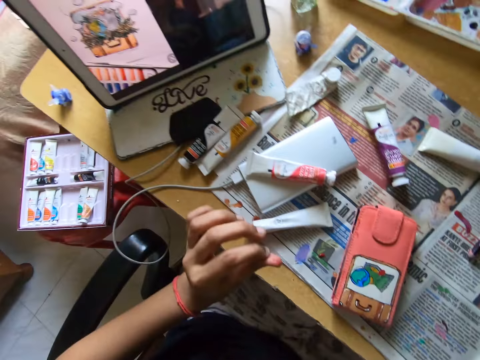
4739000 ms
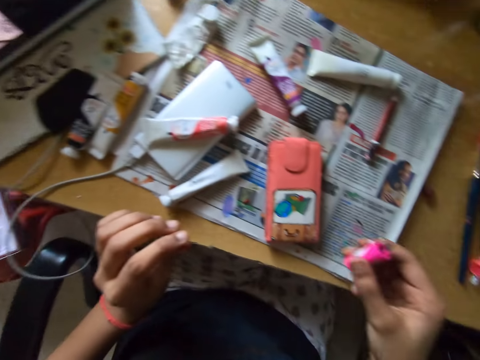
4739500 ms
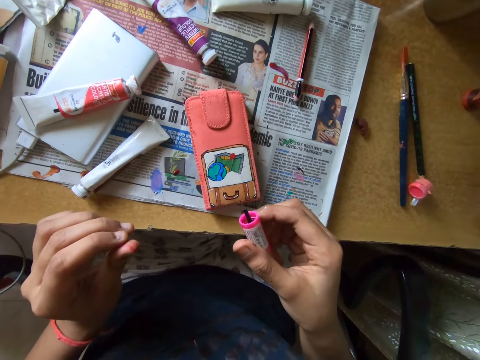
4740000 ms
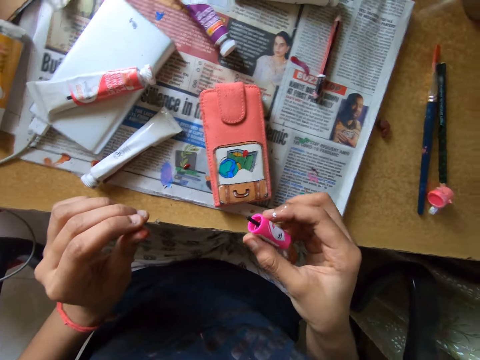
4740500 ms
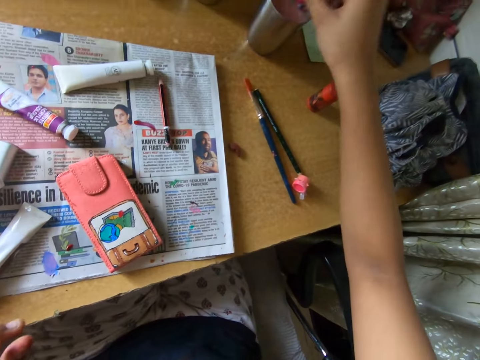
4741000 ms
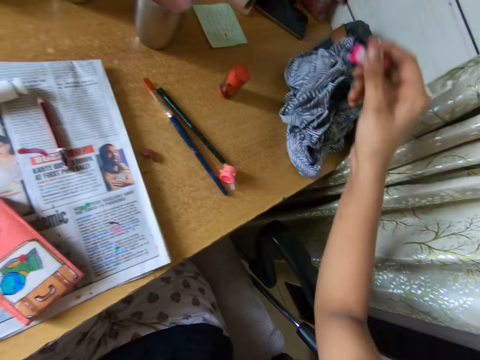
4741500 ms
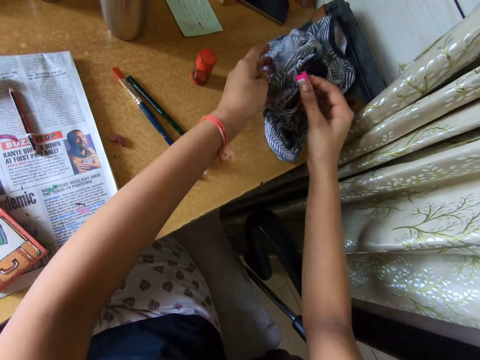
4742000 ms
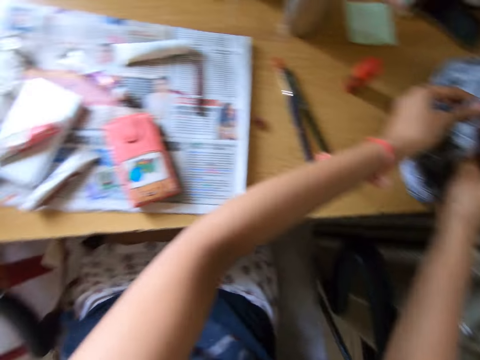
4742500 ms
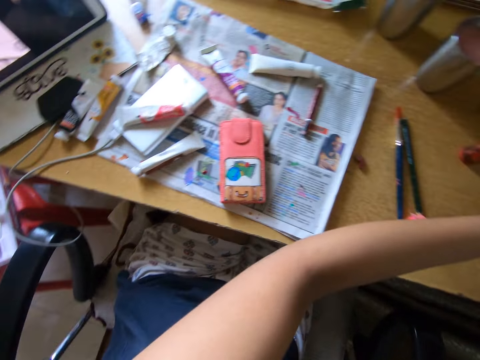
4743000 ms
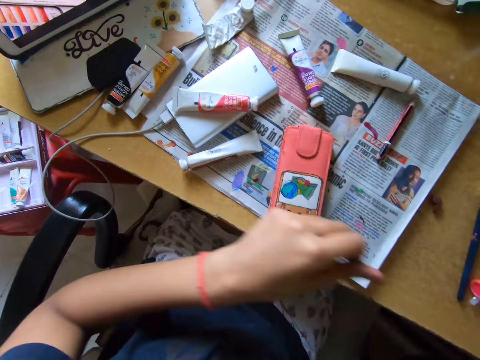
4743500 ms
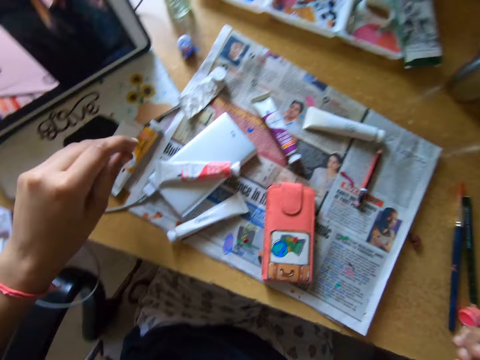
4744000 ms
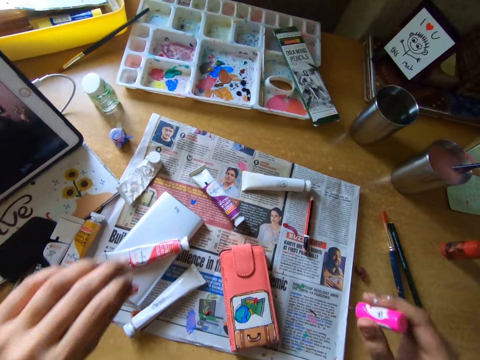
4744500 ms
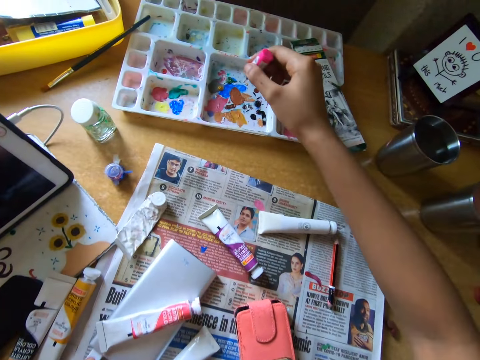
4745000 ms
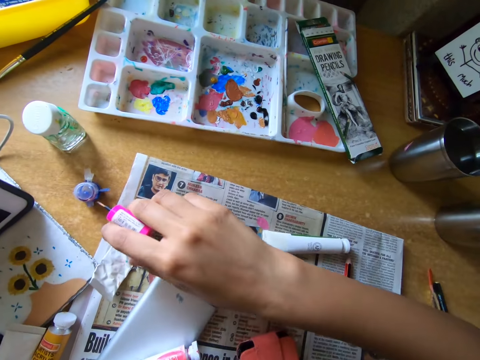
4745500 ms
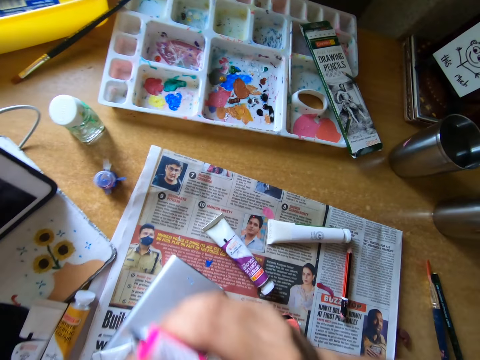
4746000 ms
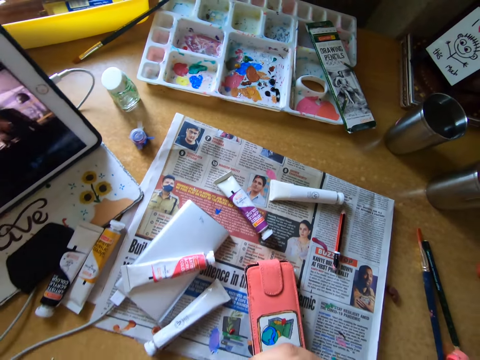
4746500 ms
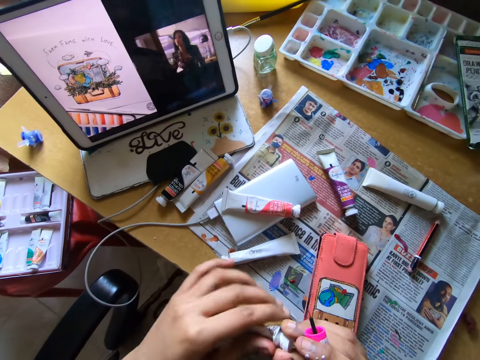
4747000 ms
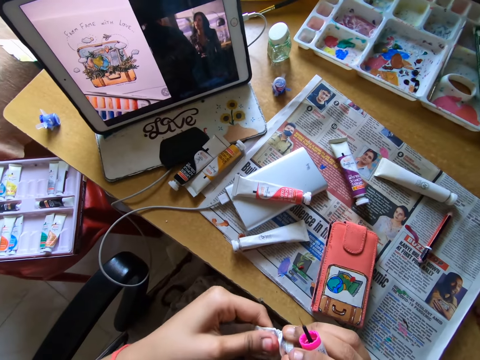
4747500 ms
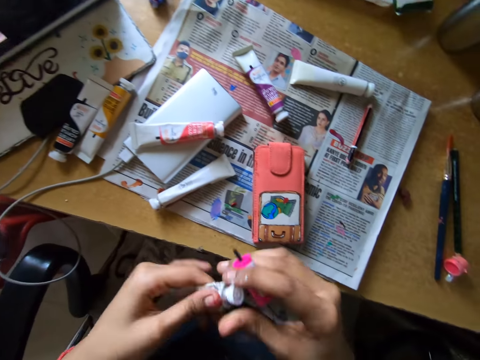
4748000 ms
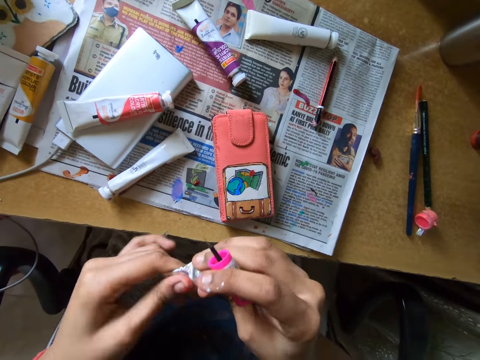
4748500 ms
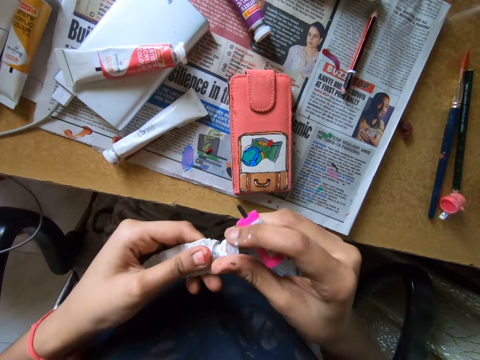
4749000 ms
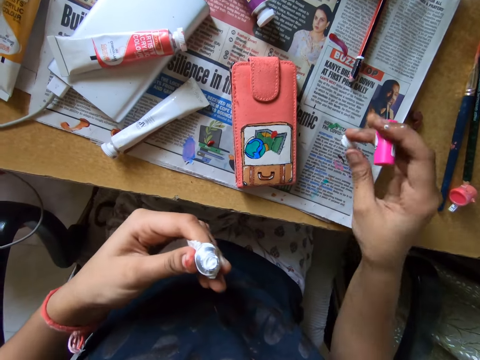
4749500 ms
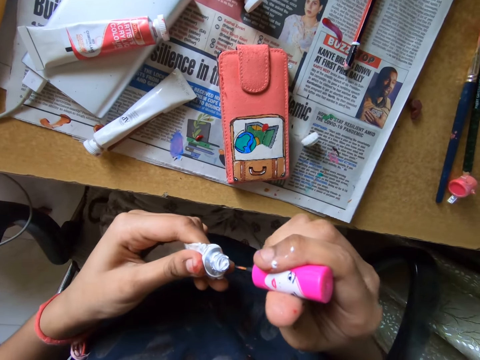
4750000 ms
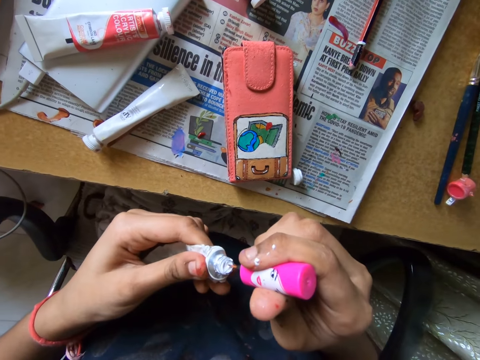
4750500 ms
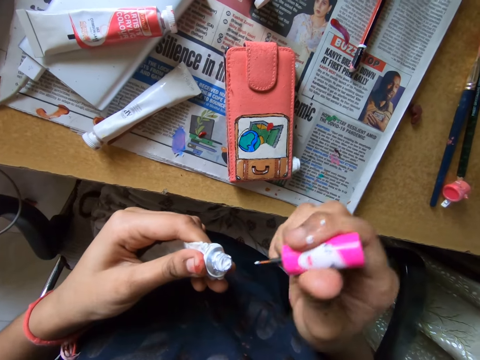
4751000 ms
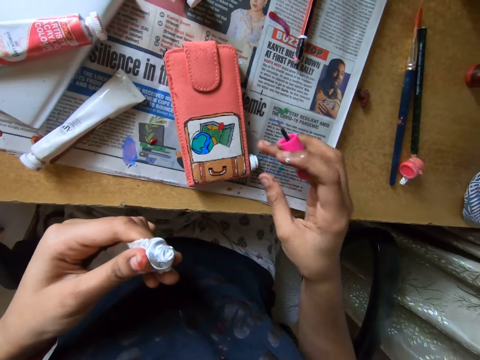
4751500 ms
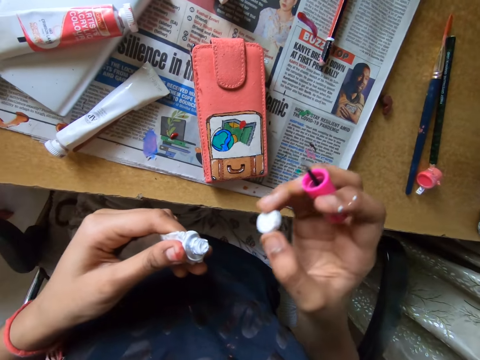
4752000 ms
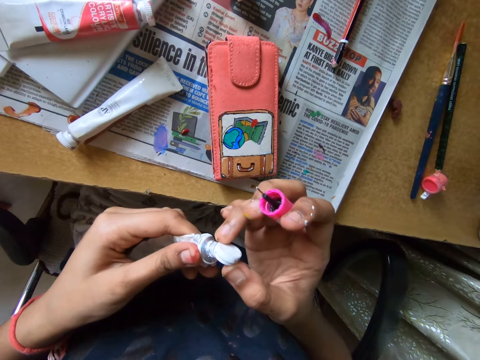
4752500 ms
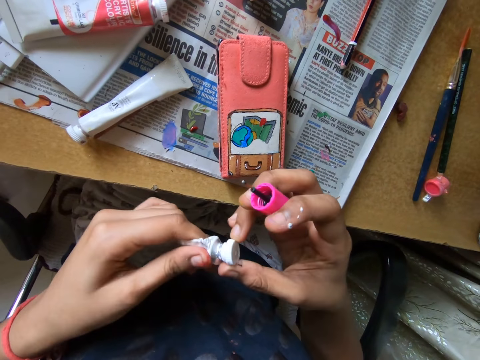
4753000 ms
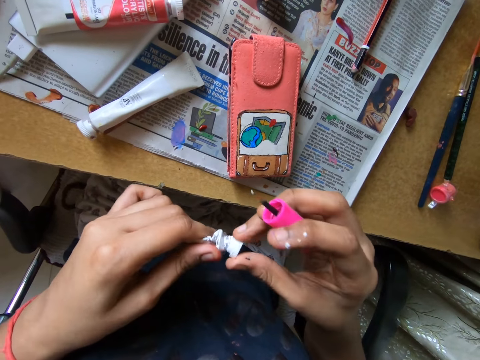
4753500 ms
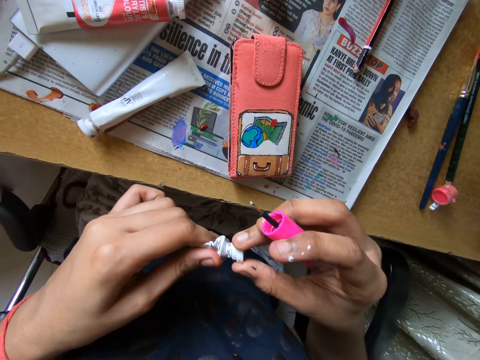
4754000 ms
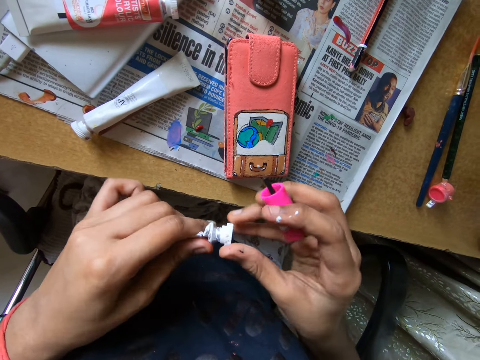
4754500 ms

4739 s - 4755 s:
The camera wearer picks up a paint marker or paintbrush. He dips the tip of the paintbrush in his right hand into the cup of water on the table. He holds the cloth on the table with his left hand and wipes the tip of the paintbrush with the cloth in his left hand. He watches on a tablet. He rubs the paint marker on a paint tray. He picks up a tube from the table with his right hand. He opens the lid of the tube with his hands. He drops the lid in his right hand on the table. He inserts the paintbrush in his right hand into the tube in his left hand. He picks up the lid from the table with his right hand. He covers the tube in his left hand with the lid in his right hand.

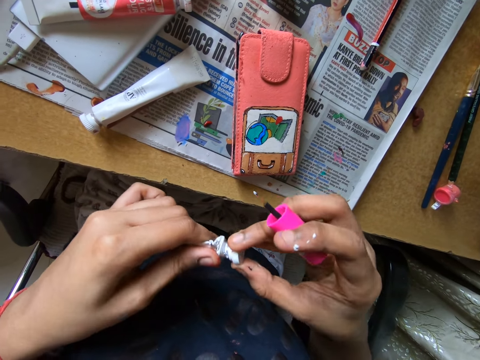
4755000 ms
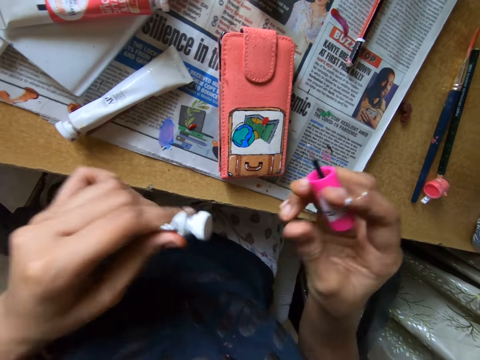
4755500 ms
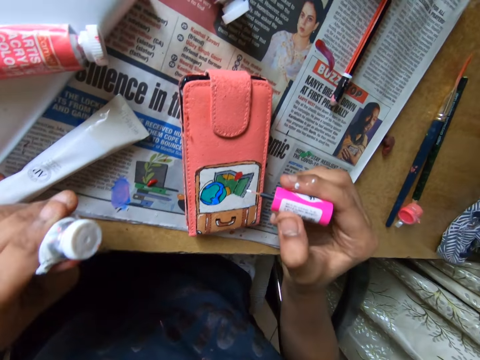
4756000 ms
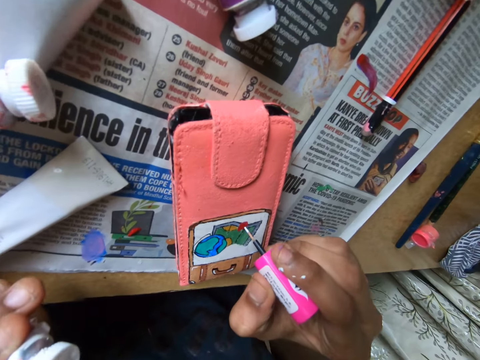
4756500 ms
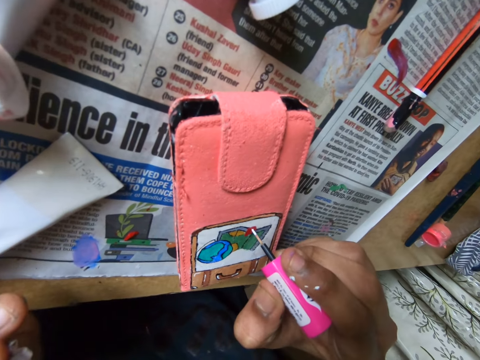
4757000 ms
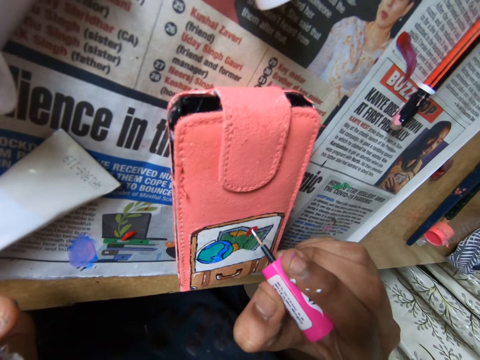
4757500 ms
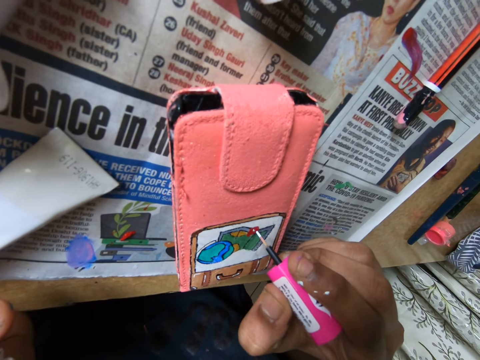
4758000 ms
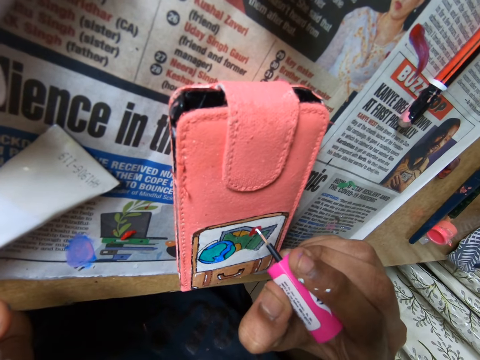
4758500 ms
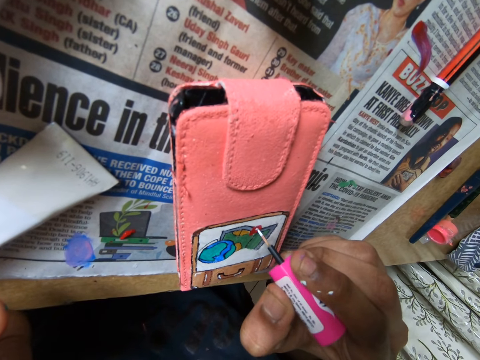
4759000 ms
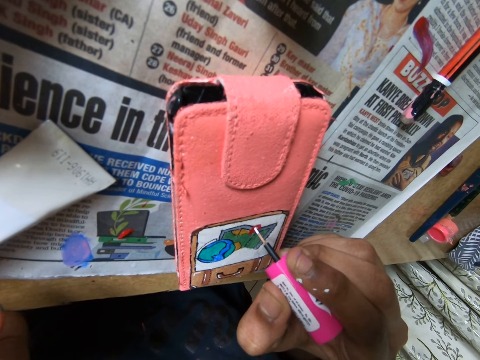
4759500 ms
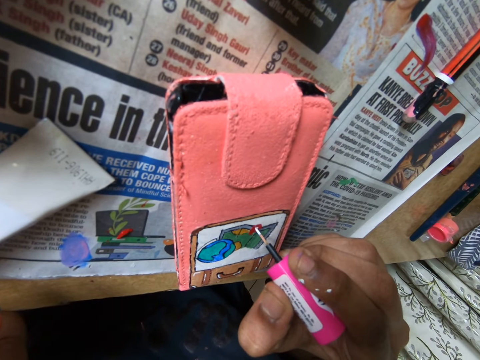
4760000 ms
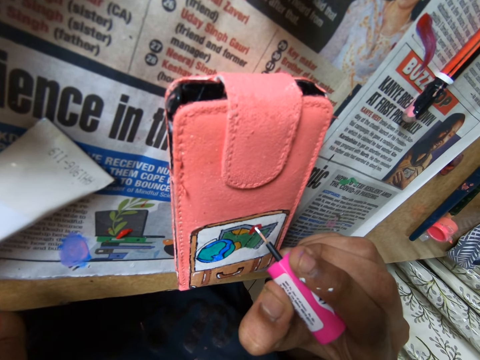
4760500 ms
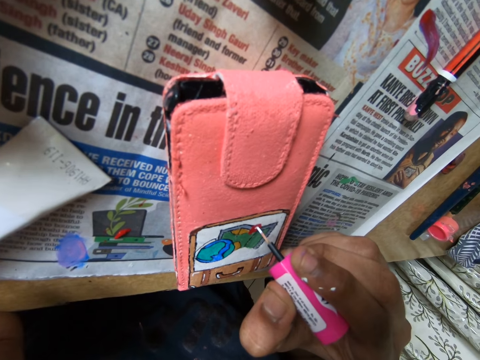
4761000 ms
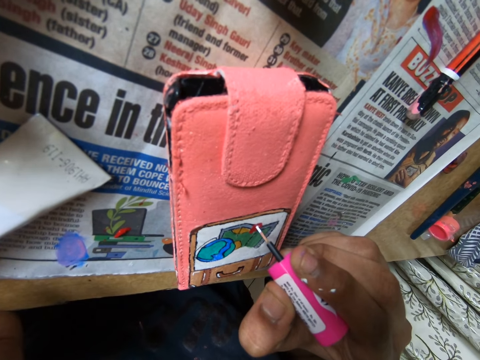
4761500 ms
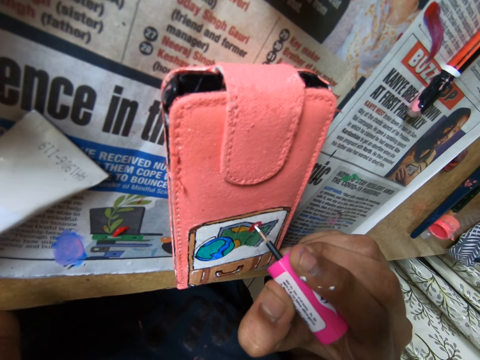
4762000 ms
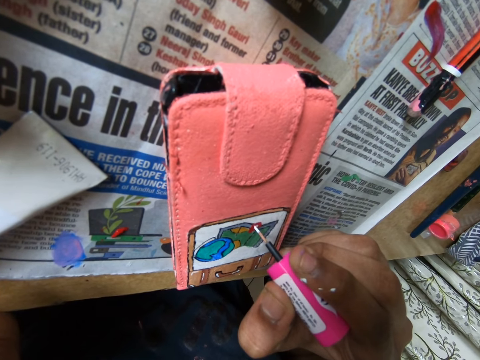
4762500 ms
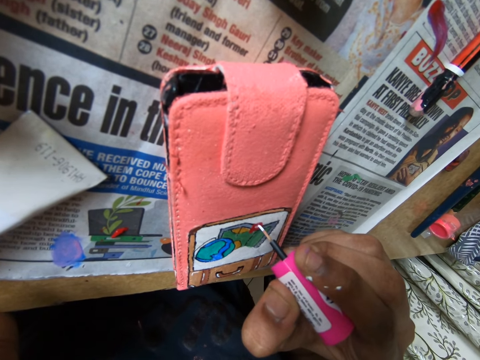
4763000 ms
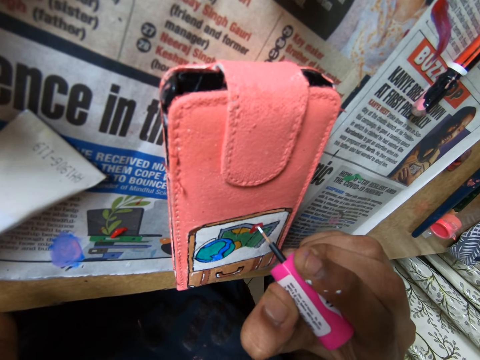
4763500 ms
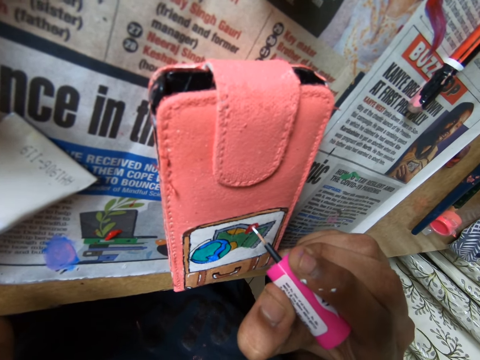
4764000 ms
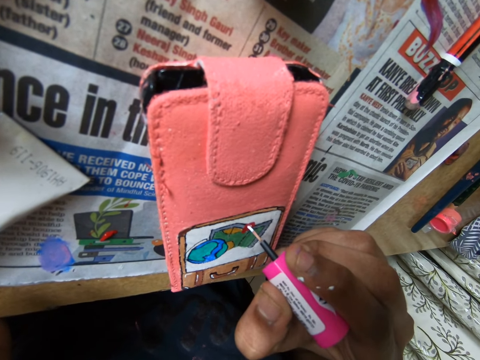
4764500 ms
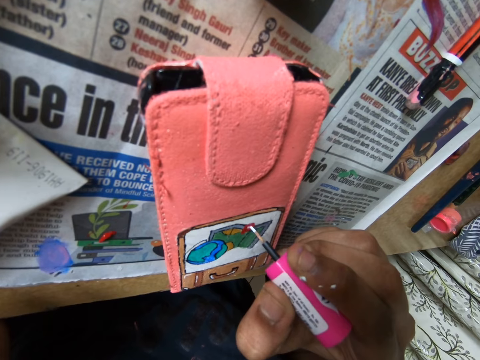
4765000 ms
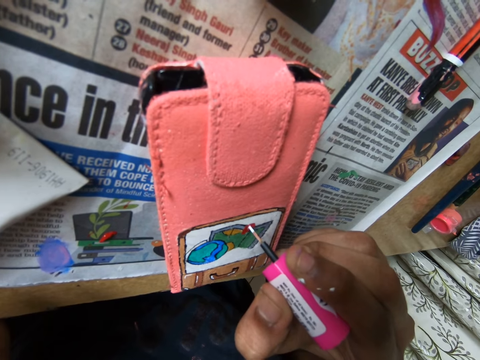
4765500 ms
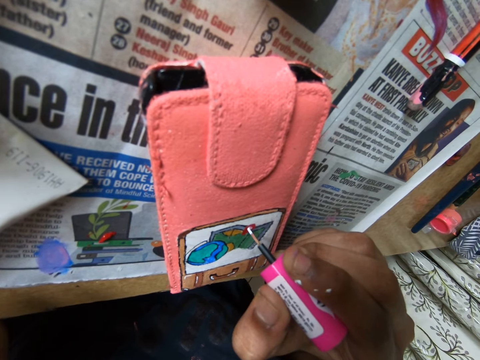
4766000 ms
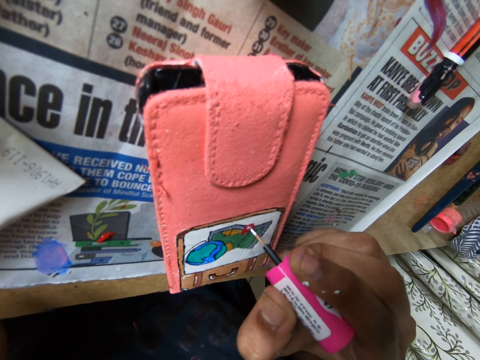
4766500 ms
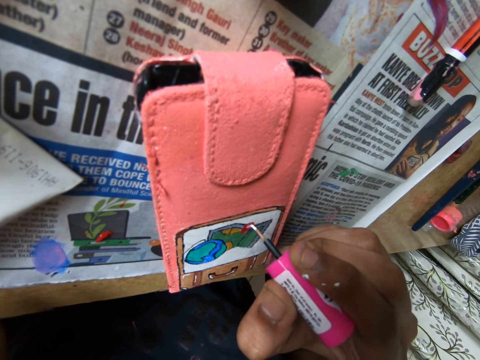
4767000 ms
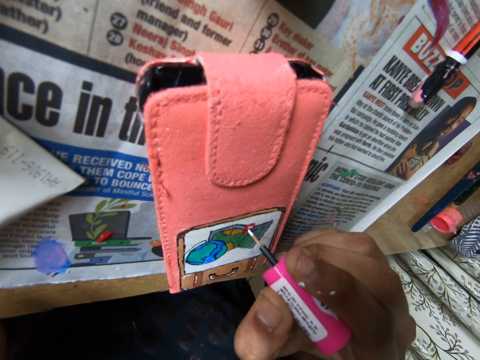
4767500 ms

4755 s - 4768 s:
The camera wearer draws on the pouch with the paintbrush in his right hand.
